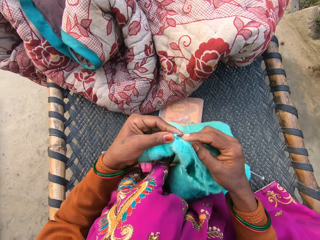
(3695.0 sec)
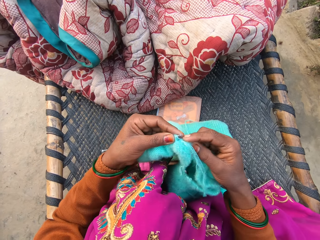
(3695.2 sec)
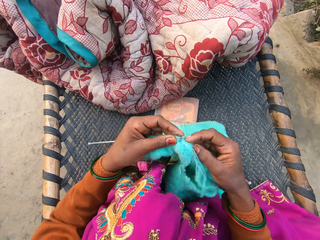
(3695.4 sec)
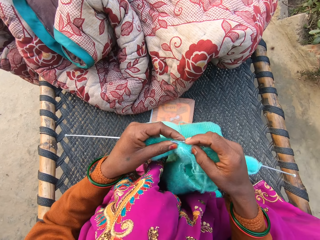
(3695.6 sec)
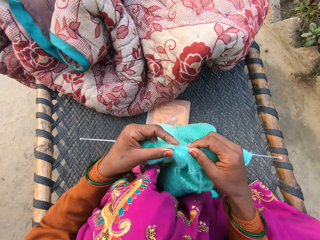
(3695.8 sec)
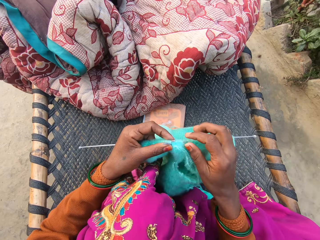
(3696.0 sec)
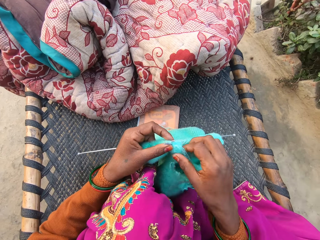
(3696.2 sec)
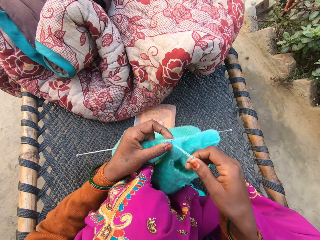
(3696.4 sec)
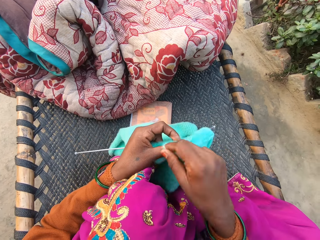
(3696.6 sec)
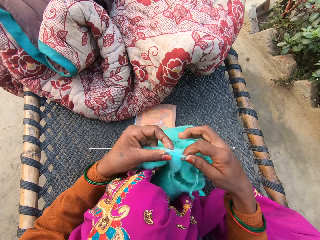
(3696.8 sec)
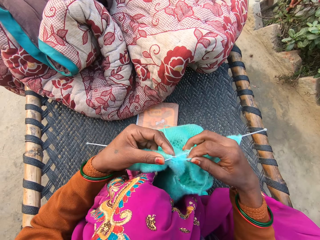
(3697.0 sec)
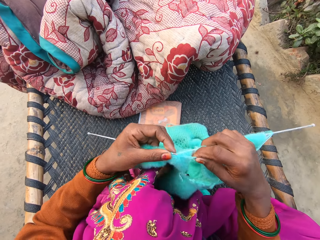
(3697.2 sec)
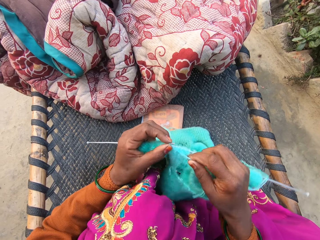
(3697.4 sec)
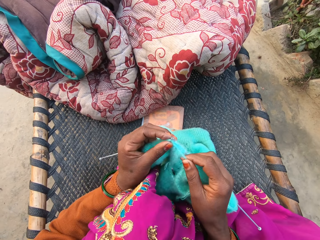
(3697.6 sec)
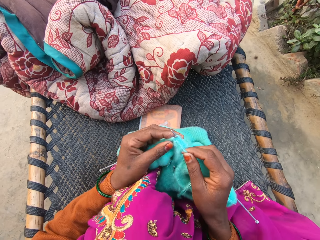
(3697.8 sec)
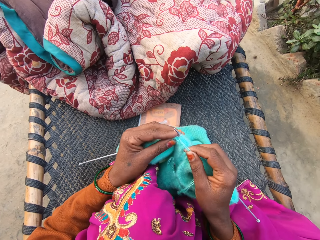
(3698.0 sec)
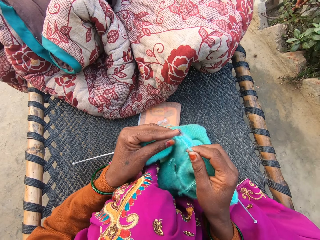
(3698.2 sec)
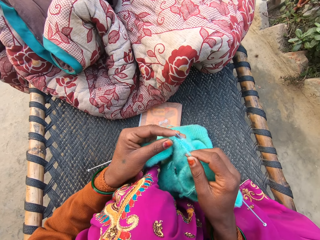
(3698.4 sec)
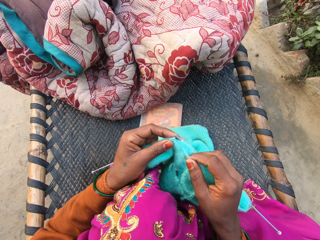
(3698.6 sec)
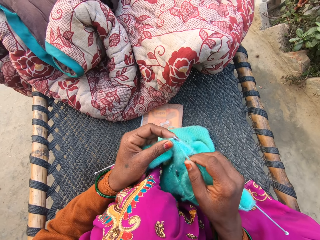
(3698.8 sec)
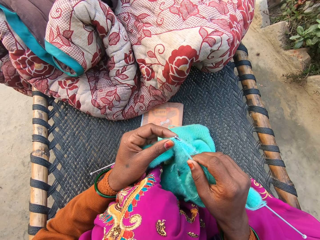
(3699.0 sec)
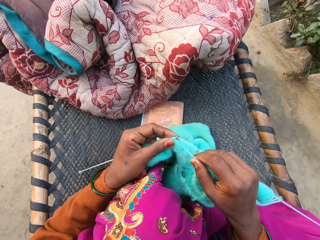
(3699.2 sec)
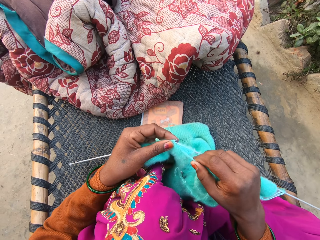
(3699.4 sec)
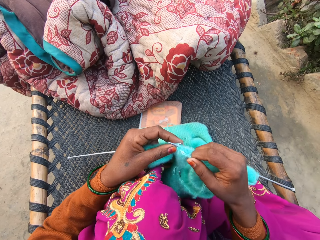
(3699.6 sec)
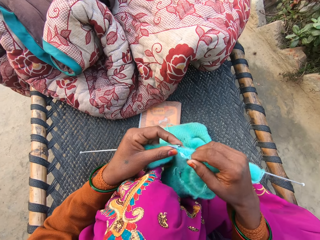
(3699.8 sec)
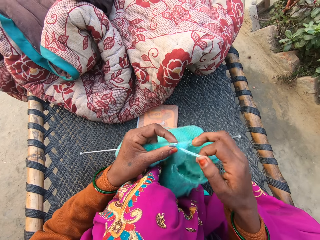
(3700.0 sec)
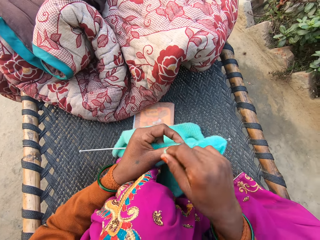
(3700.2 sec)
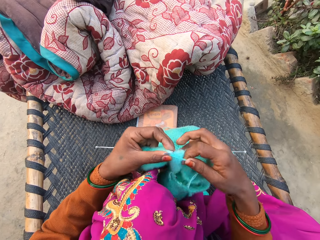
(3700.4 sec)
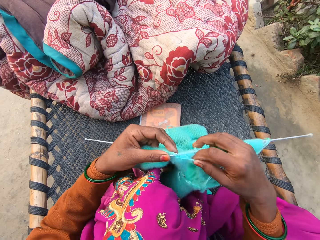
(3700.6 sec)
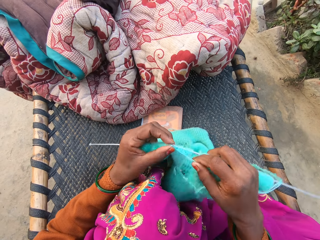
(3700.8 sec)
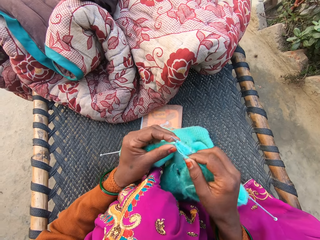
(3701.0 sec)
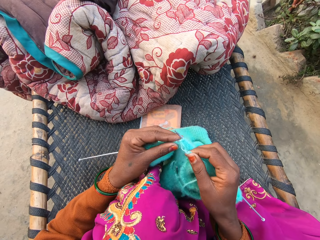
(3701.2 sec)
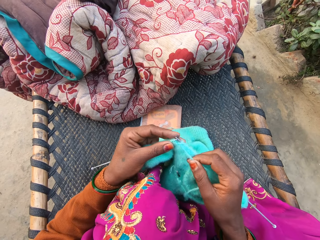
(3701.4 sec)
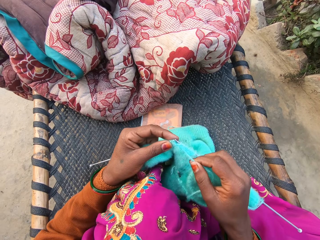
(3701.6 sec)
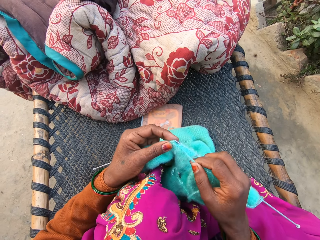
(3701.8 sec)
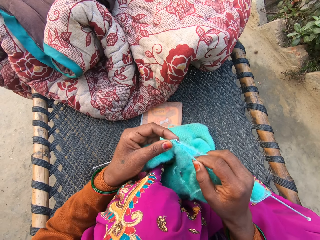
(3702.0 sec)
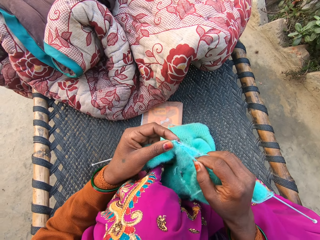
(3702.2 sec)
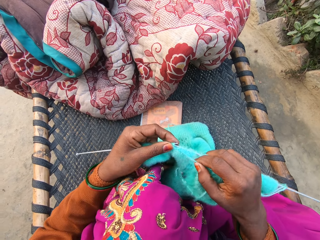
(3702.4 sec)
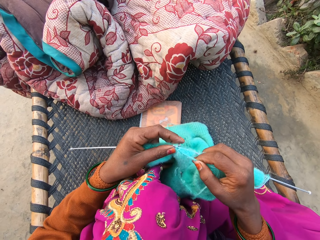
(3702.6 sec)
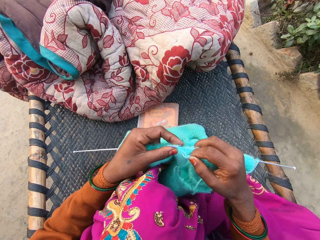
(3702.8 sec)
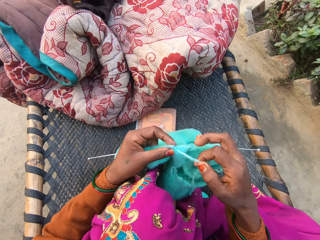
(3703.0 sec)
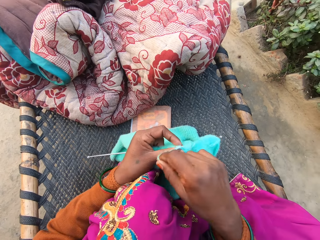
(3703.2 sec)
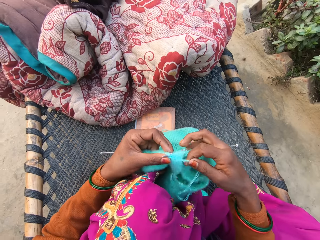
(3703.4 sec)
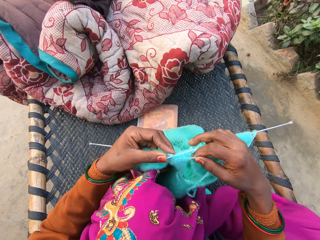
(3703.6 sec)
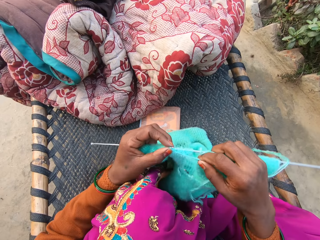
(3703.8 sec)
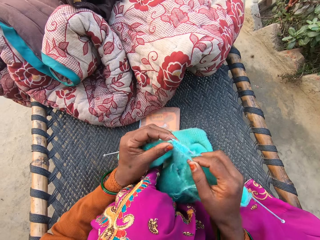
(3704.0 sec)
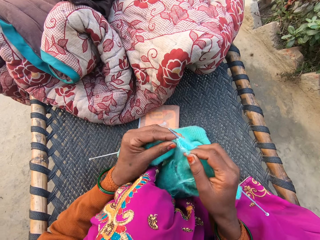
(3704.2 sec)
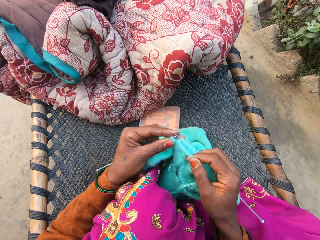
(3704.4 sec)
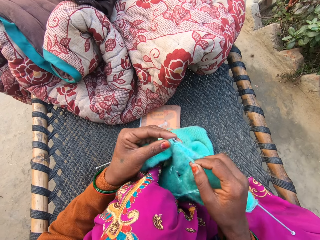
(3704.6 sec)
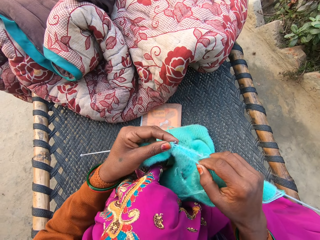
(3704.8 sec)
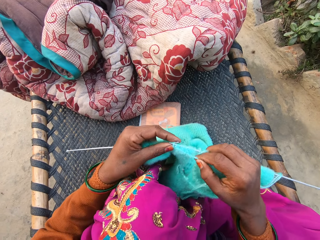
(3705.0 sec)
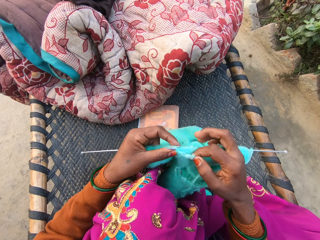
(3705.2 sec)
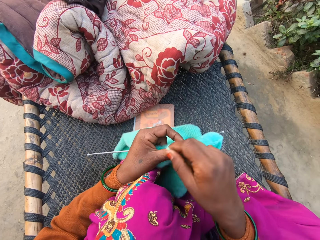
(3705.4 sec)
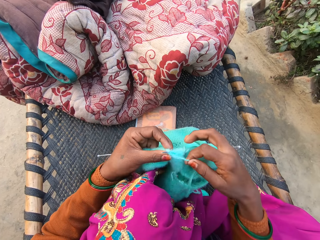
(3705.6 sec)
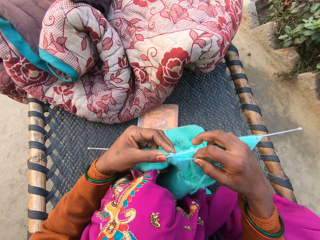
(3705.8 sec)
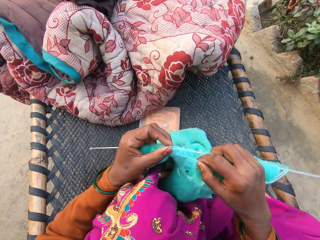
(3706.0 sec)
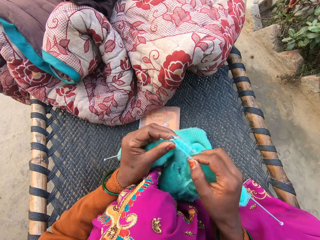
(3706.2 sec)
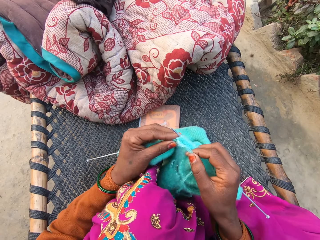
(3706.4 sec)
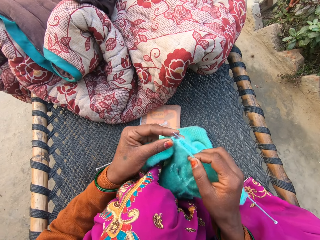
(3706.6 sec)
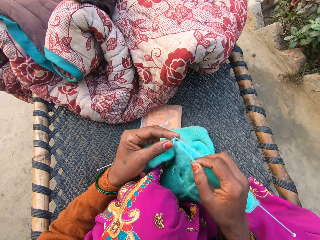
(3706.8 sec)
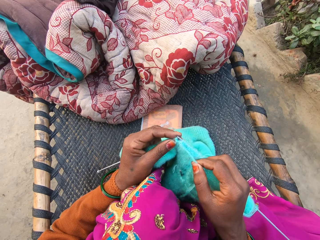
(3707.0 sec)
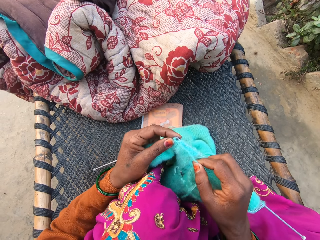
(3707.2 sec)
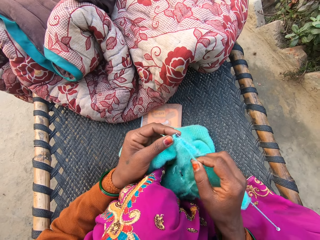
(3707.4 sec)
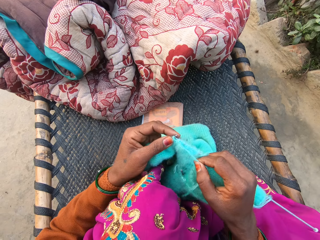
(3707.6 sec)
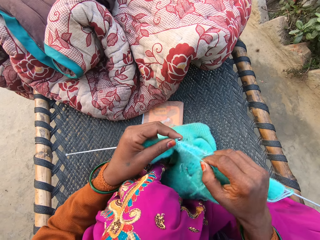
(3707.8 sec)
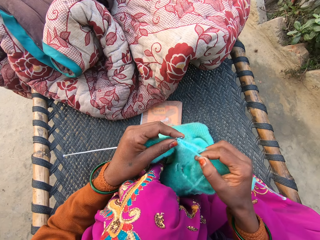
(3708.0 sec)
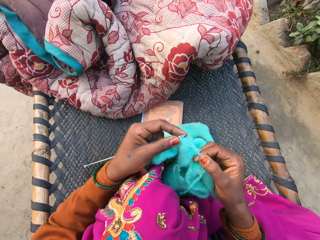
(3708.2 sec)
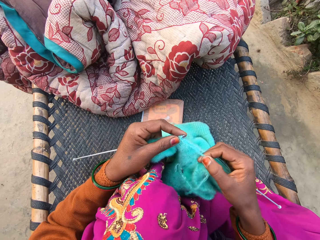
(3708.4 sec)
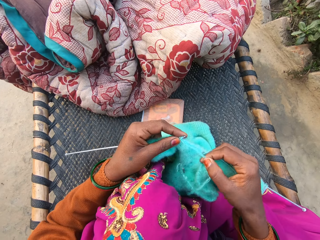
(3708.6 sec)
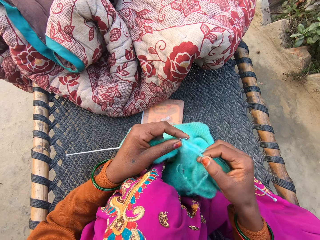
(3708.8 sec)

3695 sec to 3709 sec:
The camera wearer holds the thread. They turn round the thread. They knit a woolen cloth. They turn round the thread. They knit the woolen cloth. They turn round the thread. They knit the woolen cloth. They turn round the thread. They knit the woolen cloth.

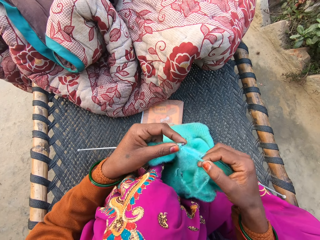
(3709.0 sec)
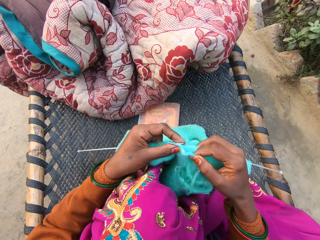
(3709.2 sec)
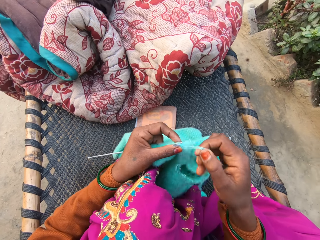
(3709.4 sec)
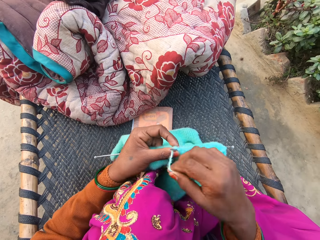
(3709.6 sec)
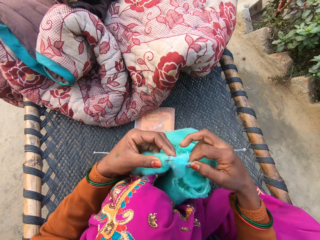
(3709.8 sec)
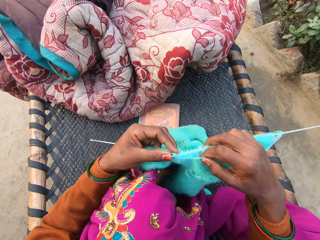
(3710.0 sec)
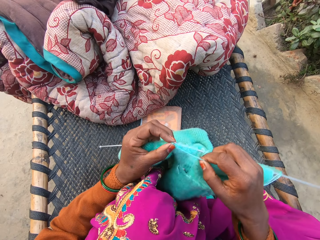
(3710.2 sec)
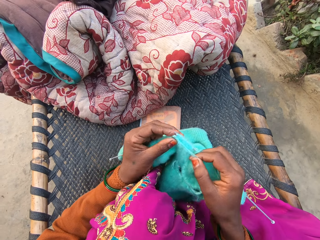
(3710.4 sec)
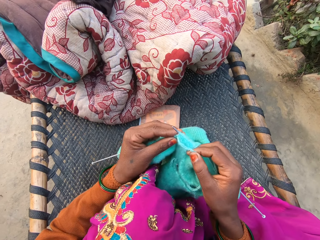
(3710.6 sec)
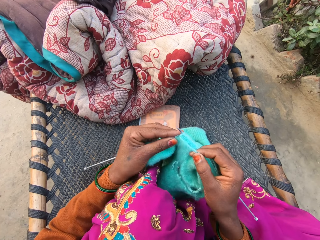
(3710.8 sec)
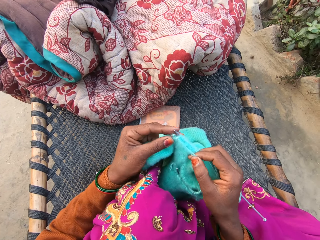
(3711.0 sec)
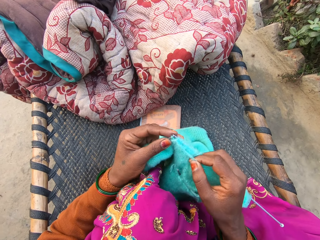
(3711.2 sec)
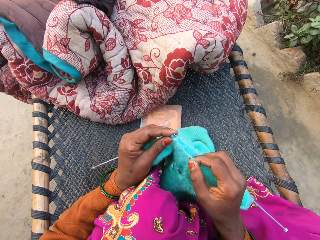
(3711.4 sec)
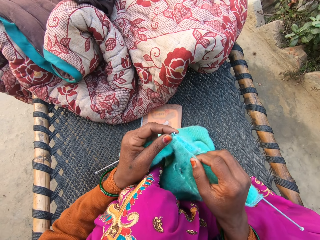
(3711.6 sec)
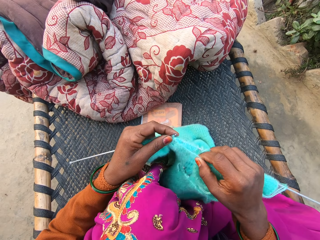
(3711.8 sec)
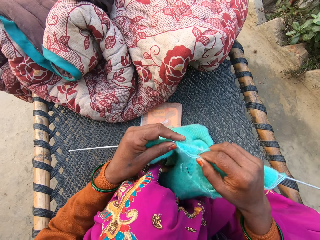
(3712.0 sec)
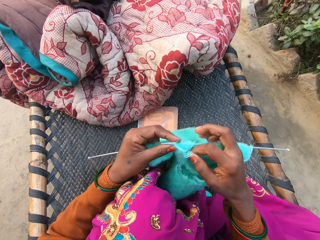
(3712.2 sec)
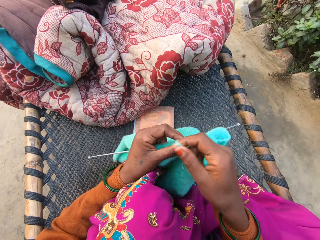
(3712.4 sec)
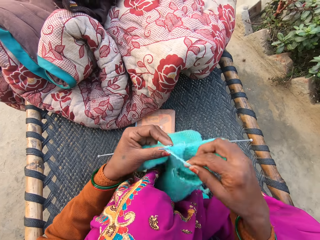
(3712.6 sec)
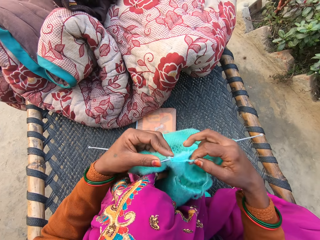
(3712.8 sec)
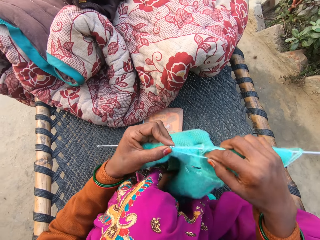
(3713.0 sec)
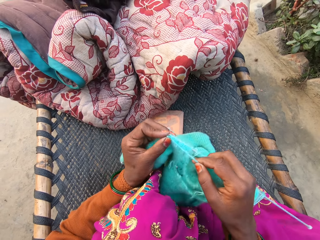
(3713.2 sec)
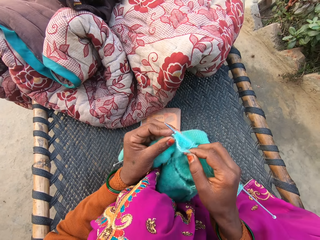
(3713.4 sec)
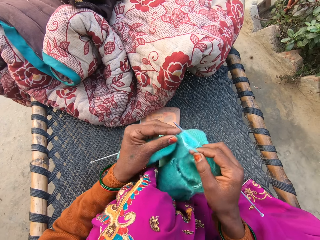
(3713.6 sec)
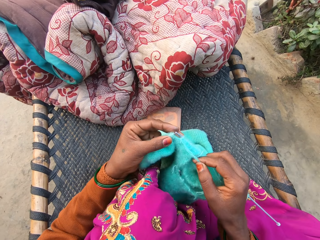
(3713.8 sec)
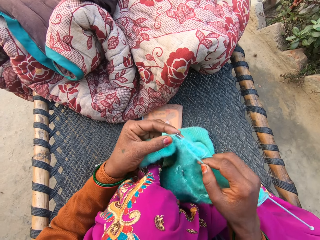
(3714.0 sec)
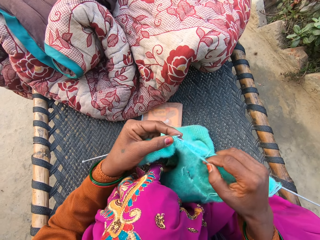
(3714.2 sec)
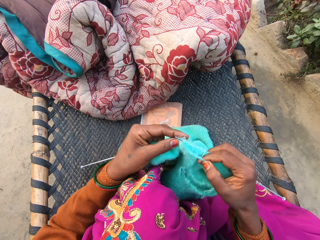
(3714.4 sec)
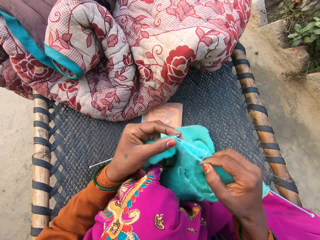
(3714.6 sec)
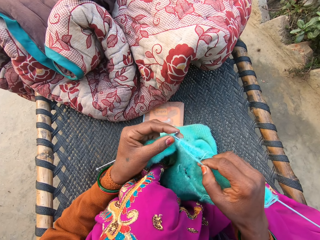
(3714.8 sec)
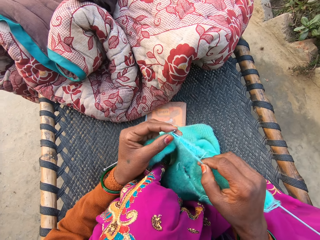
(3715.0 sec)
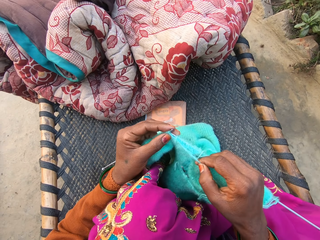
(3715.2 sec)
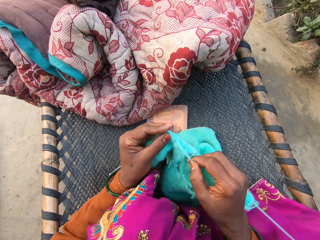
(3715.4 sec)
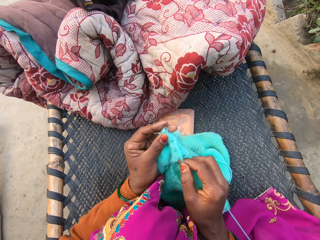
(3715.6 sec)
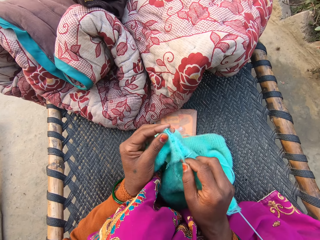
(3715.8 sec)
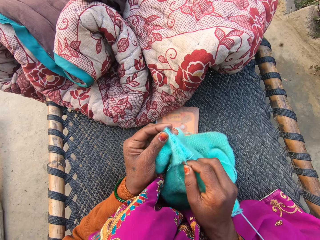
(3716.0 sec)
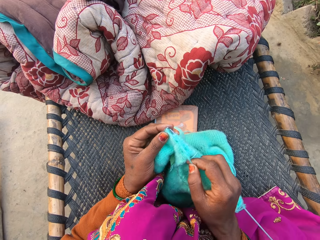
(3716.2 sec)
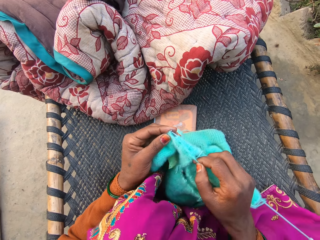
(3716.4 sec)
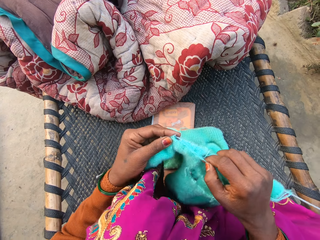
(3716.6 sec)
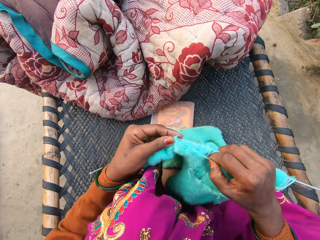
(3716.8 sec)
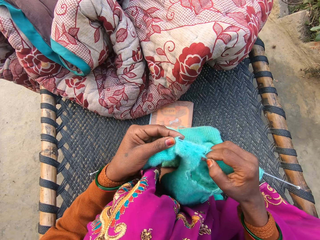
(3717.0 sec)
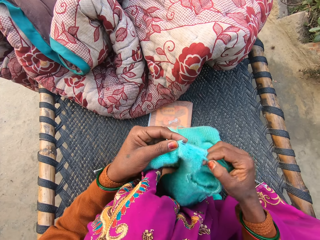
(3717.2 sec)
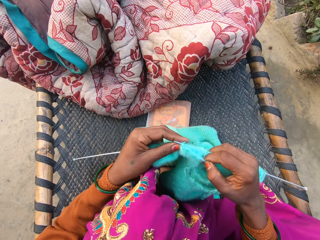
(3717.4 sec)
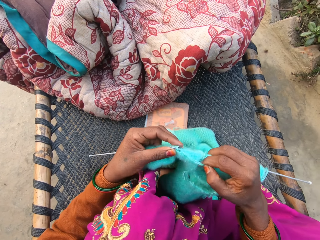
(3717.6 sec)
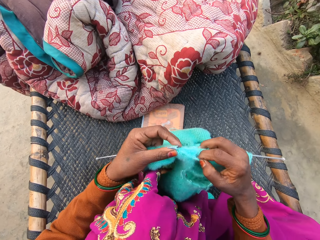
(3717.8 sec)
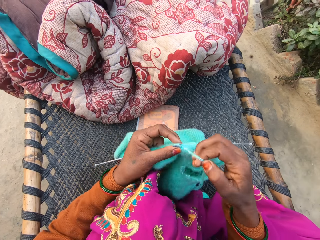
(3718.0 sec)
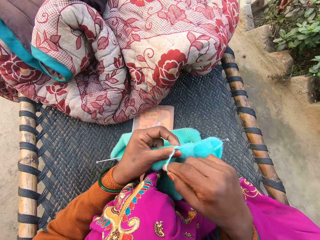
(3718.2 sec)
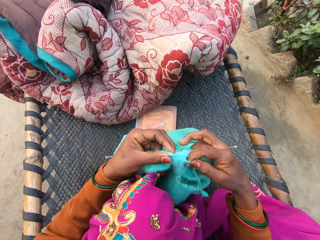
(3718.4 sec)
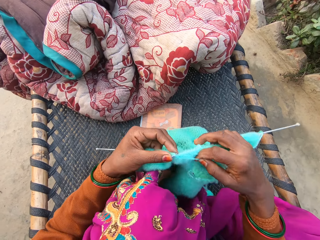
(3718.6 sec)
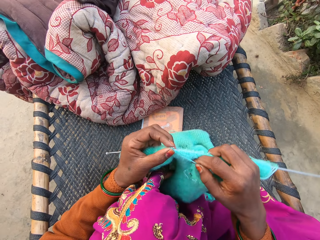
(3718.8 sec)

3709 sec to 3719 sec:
The camera wearer turns round the thread. They turn round the thread again.
